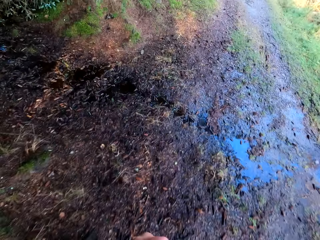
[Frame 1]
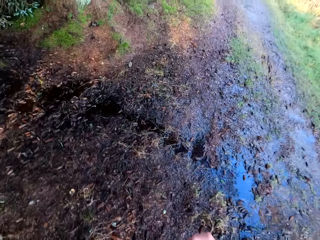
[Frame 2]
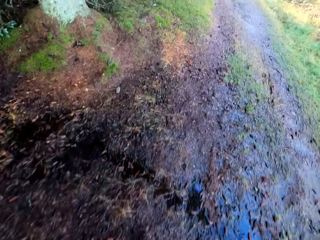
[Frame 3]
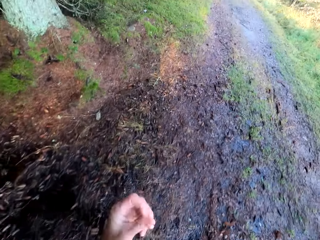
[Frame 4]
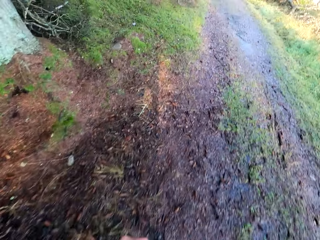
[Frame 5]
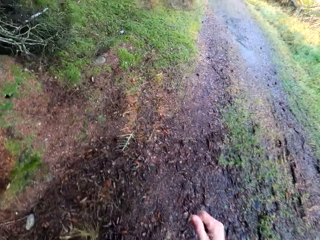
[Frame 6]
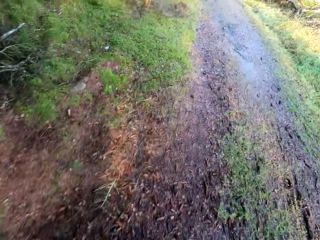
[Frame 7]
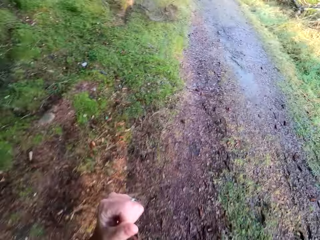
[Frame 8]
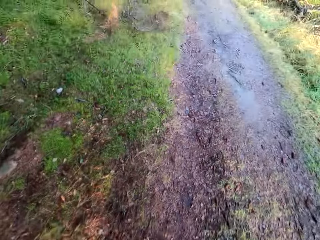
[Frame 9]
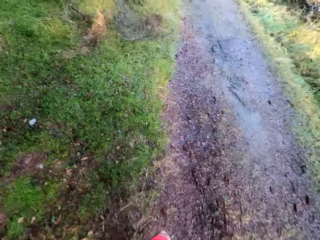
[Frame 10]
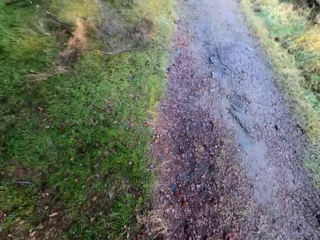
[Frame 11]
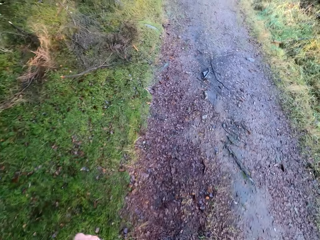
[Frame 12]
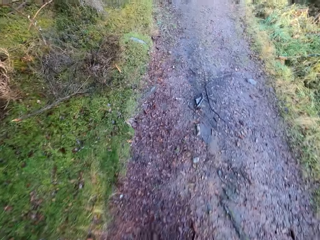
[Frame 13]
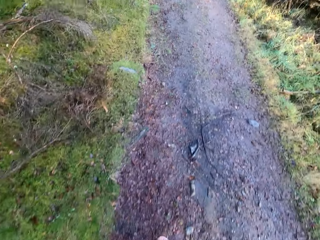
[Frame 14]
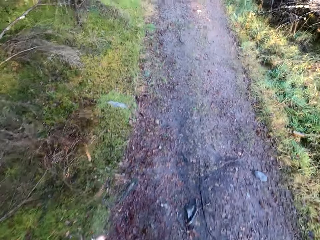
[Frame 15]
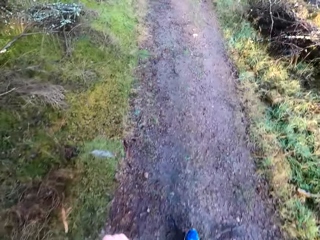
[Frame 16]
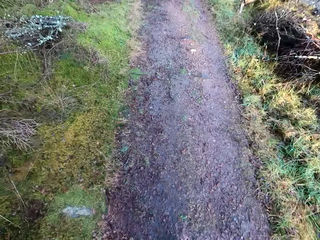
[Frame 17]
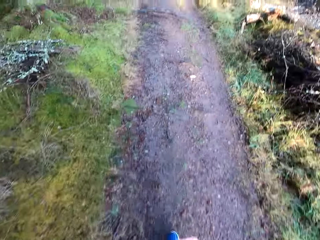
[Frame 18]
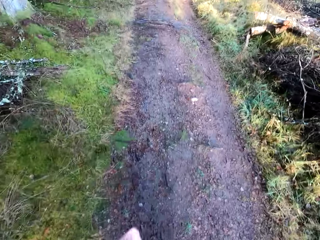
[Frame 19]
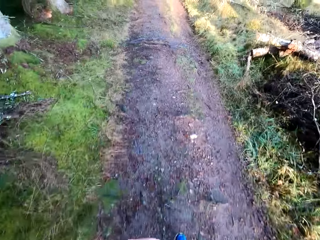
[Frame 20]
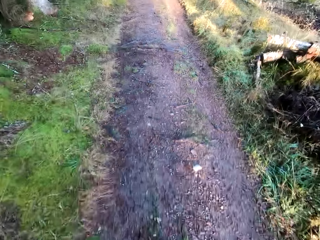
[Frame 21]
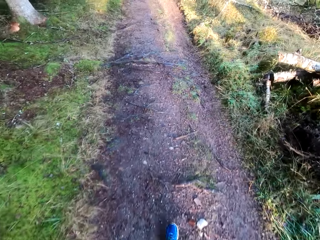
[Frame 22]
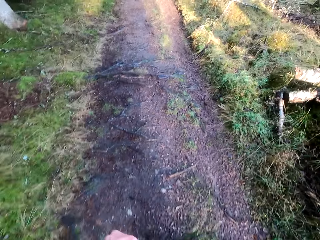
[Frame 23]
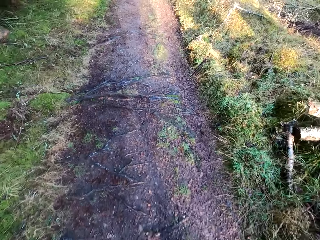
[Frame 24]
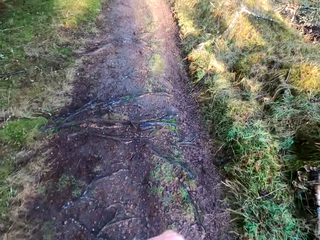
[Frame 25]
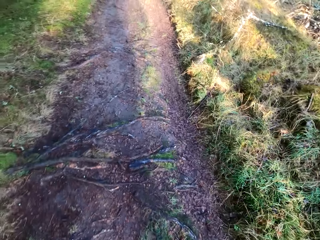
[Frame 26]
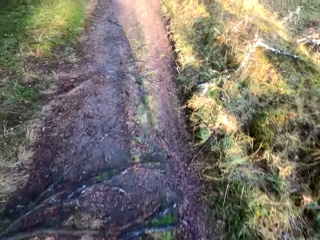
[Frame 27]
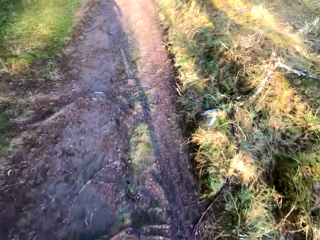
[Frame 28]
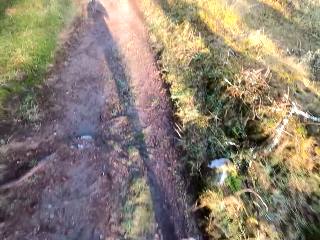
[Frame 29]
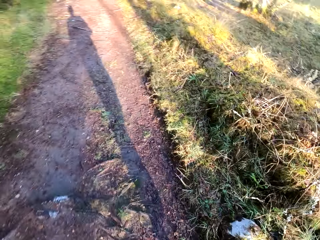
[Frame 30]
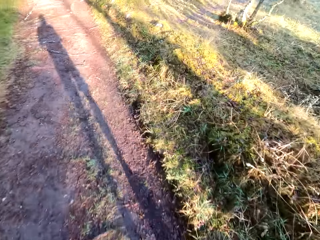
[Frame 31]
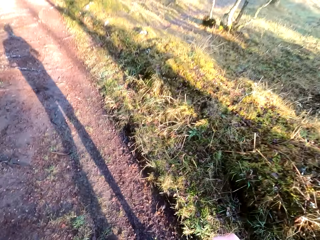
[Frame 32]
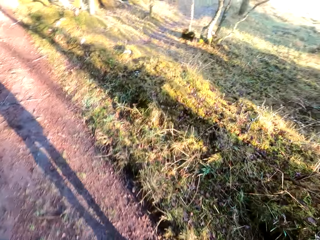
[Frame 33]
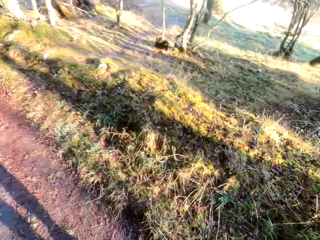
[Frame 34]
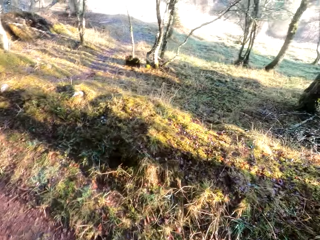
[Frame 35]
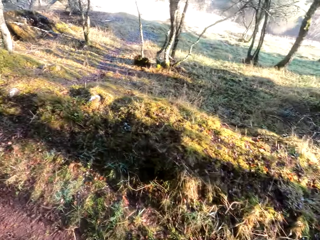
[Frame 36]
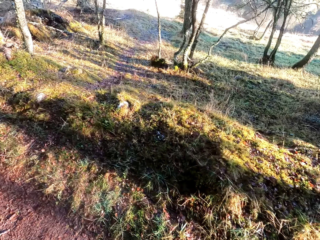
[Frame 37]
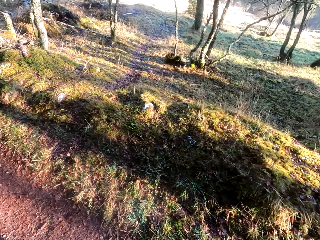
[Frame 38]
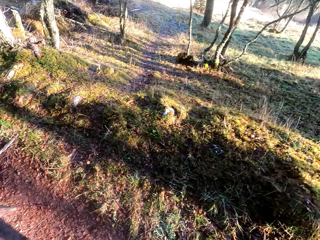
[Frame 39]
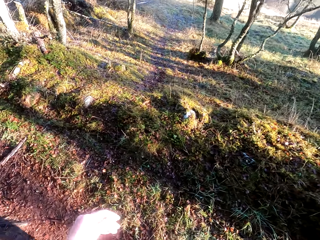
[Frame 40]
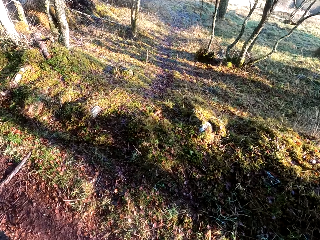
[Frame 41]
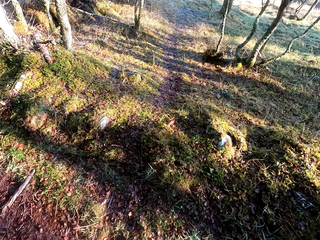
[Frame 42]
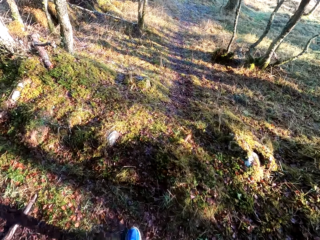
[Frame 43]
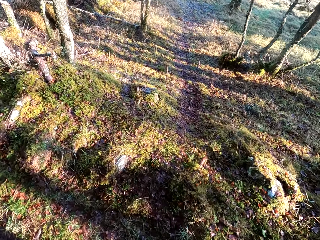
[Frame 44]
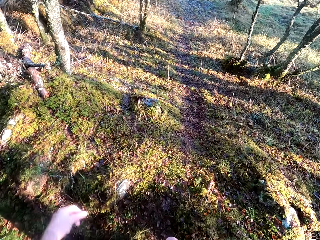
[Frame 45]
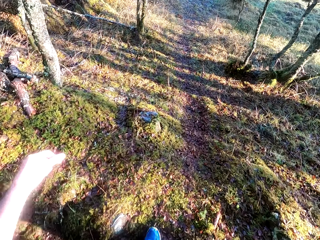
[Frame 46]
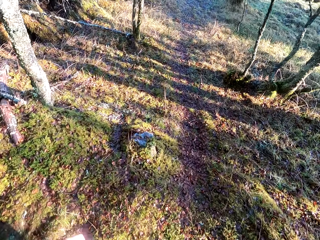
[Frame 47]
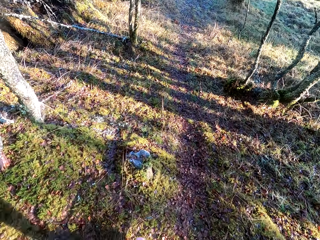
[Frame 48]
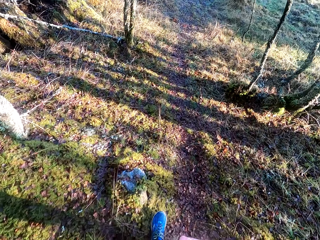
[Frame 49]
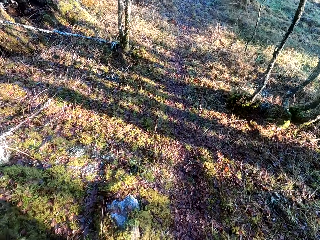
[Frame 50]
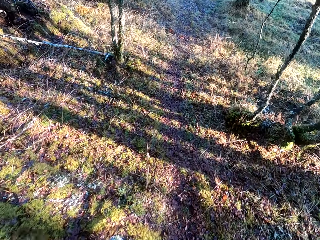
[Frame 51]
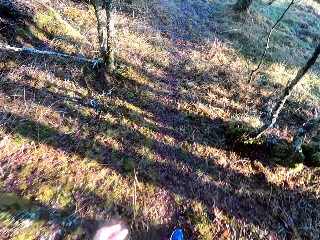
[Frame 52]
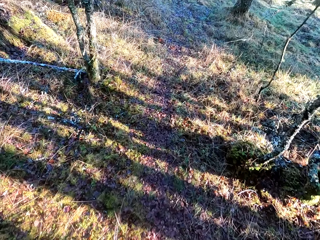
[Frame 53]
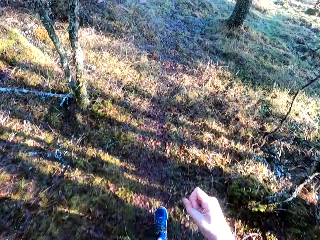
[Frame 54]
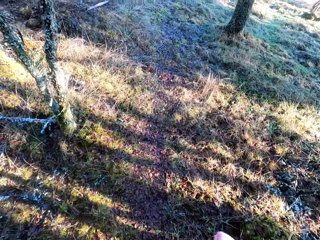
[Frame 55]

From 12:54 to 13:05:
The camera wearer runs on the field.
